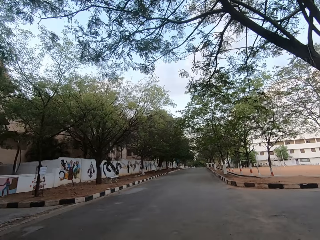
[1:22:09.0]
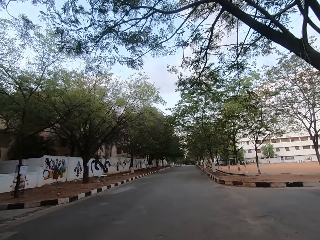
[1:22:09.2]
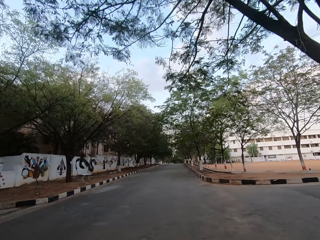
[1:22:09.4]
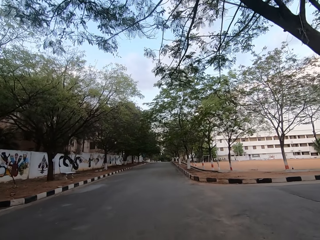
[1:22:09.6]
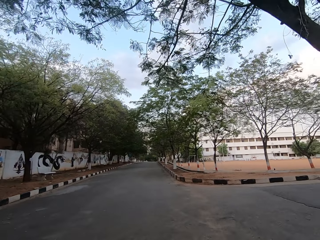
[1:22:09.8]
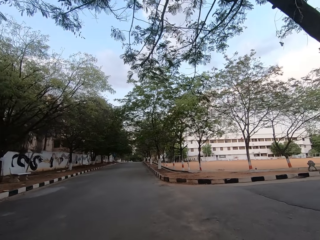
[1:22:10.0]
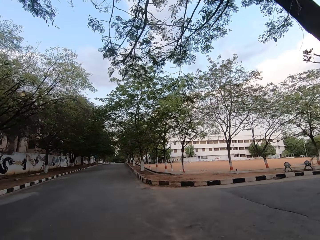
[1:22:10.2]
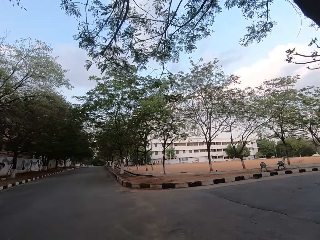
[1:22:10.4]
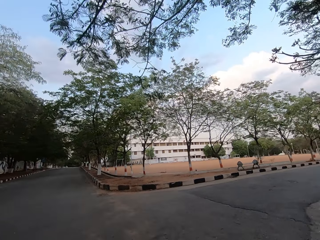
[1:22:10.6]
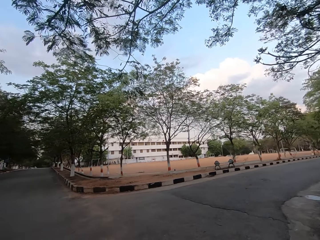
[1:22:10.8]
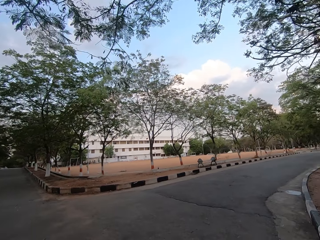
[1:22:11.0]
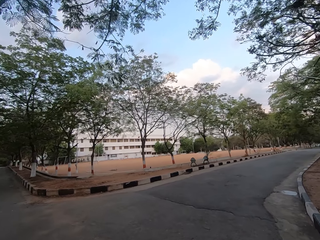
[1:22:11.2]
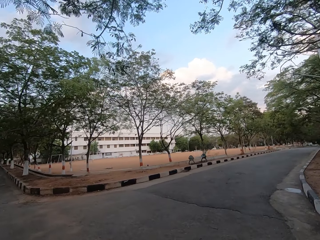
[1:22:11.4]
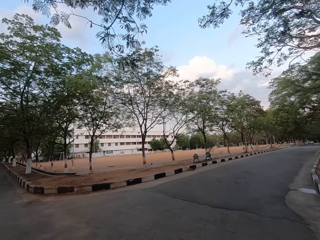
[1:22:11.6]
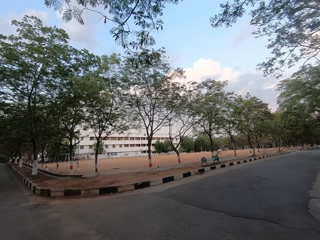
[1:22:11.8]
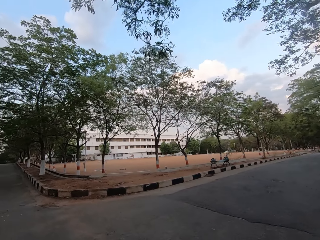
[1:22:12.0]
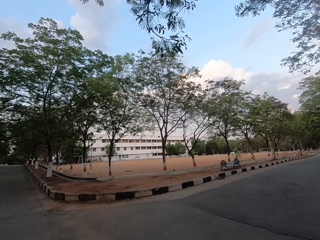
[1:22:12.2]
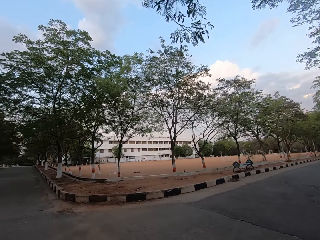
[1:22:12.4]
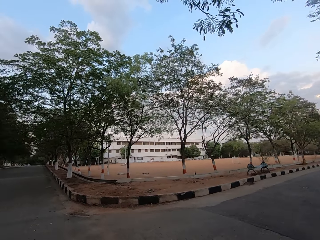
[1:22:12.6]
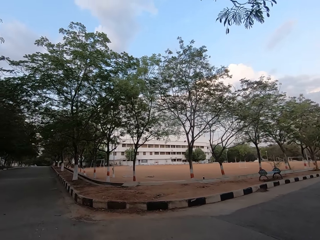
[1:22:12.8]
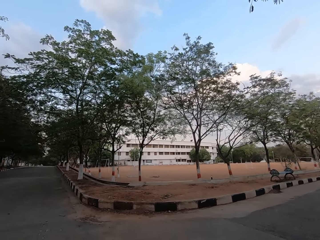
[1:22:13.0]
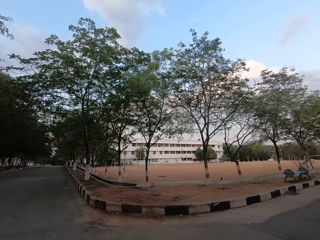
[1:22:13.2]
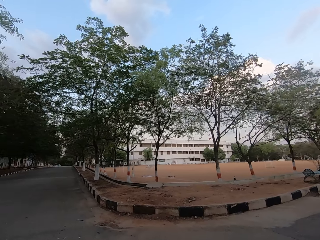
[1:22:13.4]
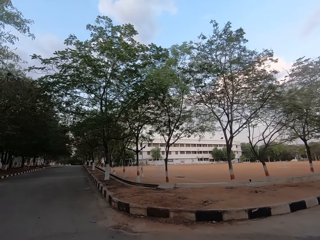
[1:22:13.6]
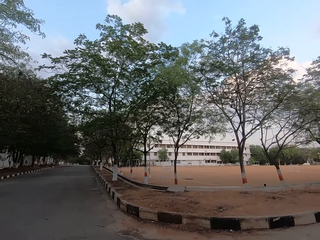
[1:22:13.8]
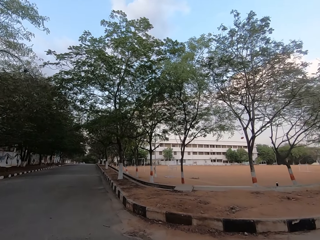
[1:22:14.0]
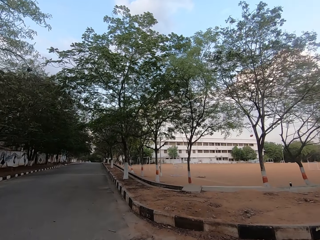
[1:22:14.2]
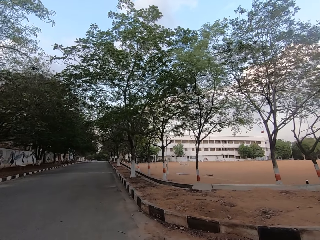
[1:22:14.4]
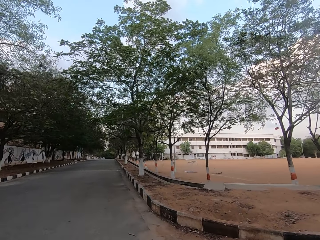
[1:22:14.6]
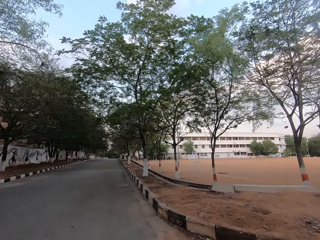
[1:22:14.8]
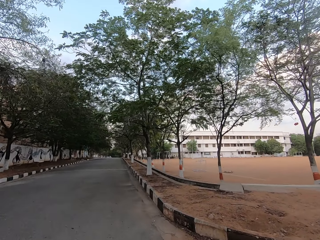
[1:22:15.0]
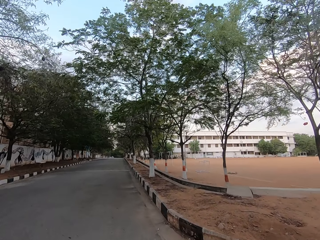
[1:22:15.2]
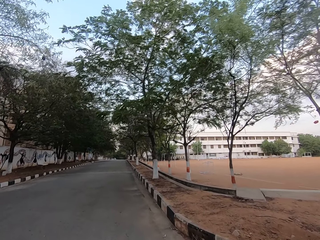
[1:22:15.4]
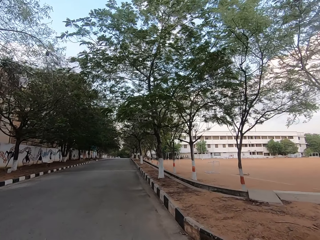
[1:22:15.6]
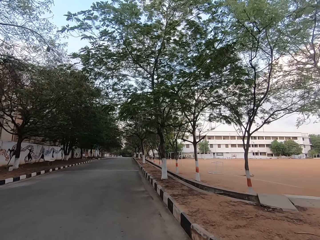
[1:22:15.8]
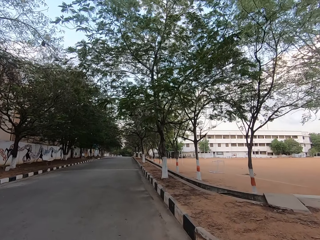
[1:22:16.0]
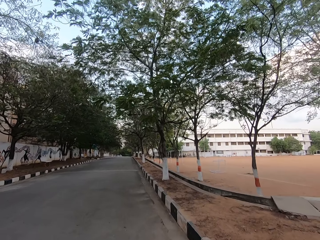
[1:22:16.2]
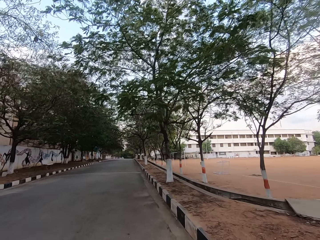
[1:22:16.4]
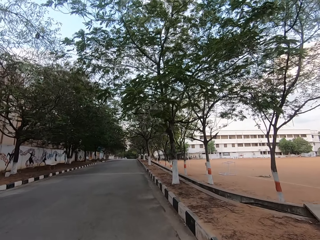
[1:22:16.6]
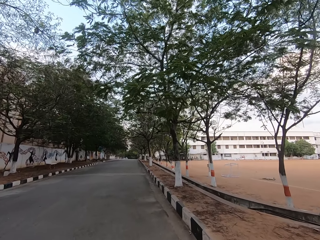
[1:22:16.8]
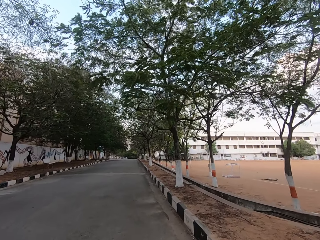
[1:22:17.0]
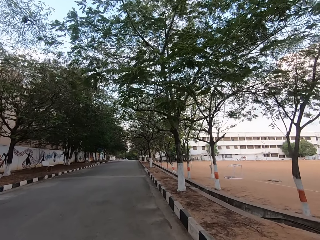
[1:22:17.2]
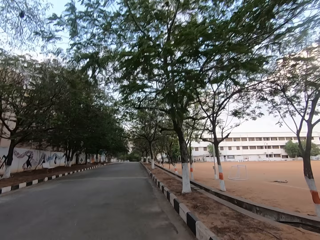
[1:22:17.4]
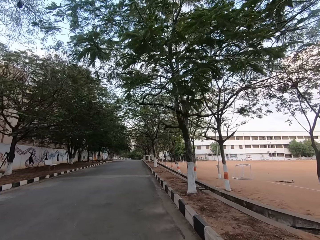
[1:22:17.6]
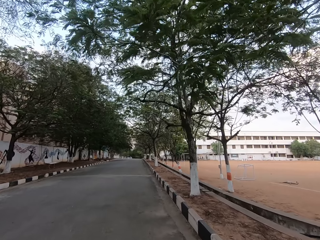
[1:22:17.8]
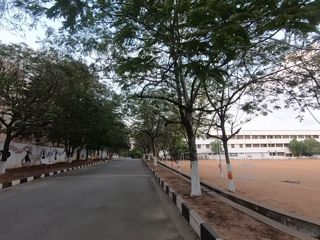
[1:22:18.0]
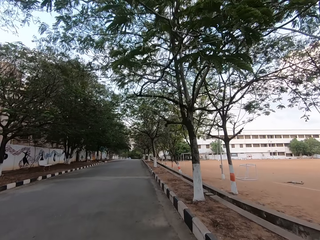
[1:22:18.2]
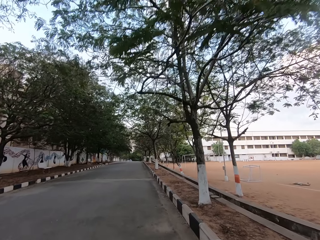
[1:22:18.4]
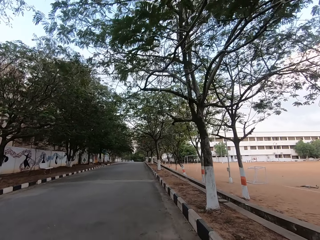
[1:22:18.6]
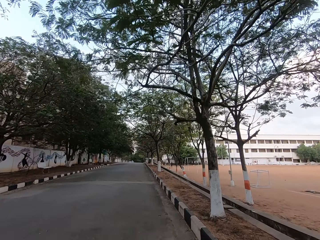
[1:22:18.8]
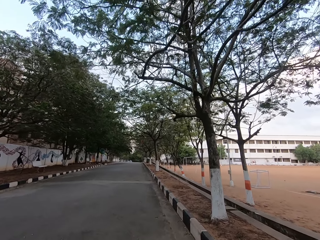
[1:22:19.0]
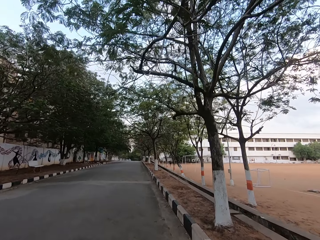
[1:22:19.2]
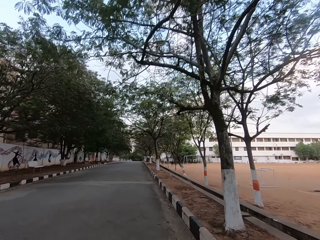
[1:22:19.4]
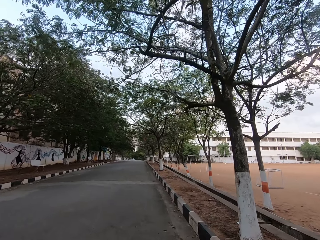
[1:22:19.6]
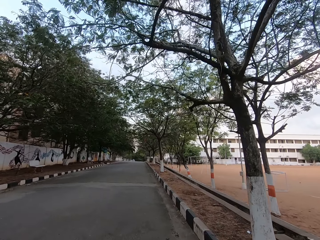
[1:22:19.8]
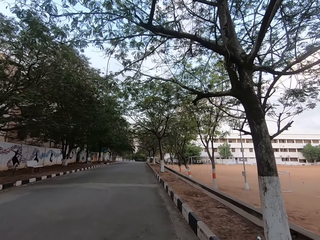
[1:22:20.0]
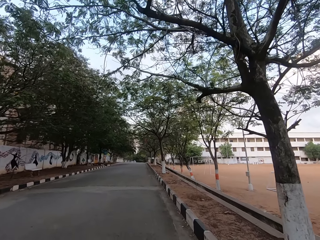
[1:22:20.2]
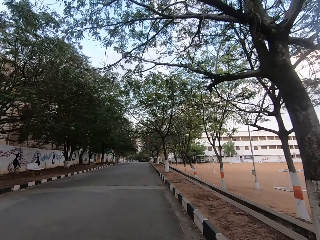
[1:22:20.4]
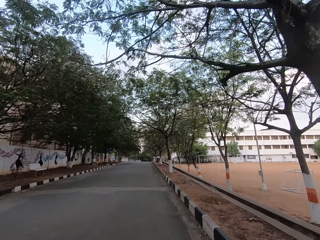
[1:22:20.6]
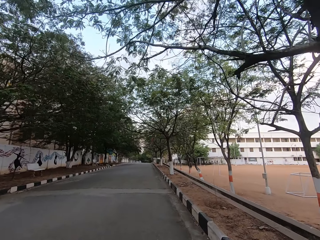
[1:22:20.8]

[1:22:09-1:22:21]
The camera wearer looks on the field.

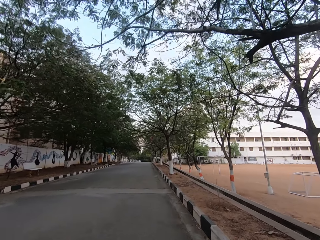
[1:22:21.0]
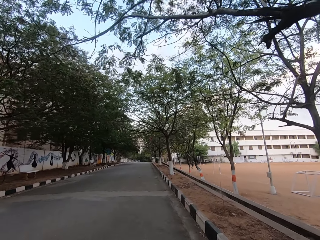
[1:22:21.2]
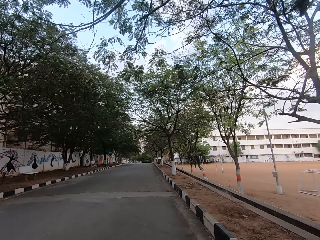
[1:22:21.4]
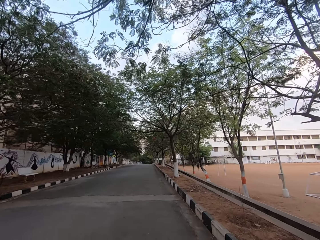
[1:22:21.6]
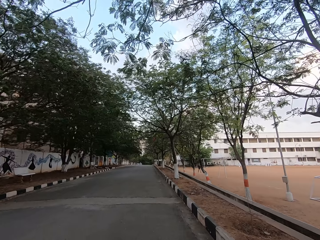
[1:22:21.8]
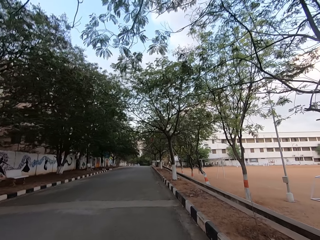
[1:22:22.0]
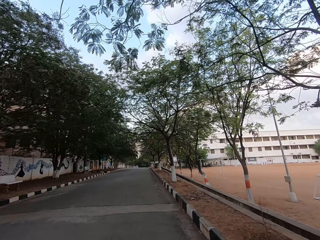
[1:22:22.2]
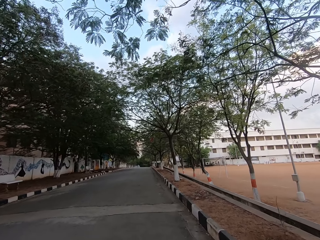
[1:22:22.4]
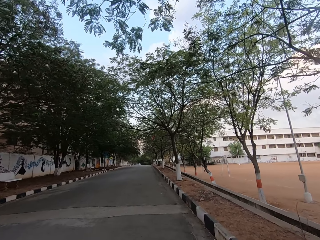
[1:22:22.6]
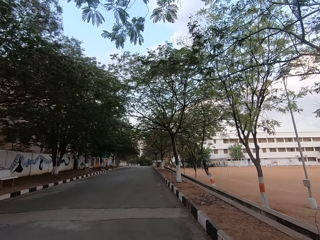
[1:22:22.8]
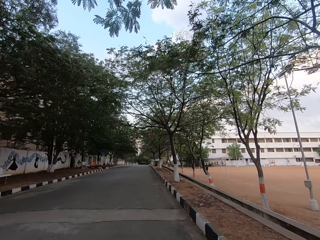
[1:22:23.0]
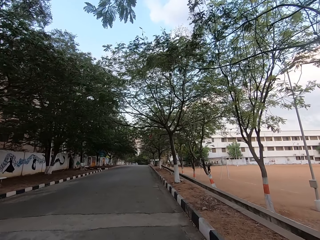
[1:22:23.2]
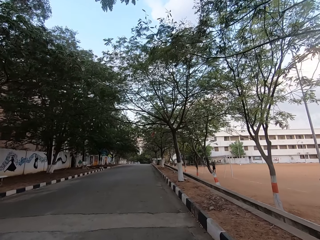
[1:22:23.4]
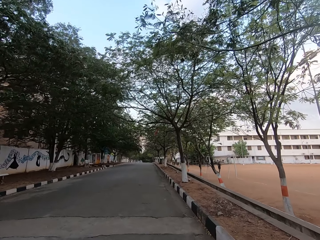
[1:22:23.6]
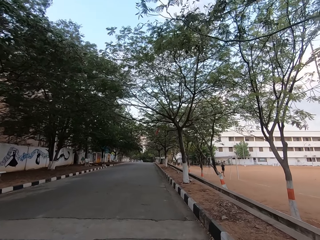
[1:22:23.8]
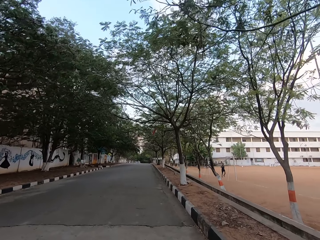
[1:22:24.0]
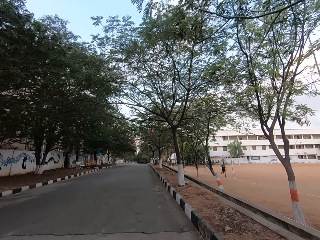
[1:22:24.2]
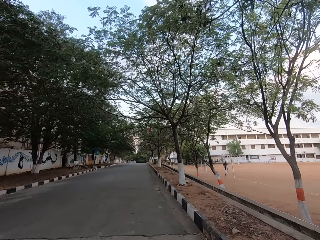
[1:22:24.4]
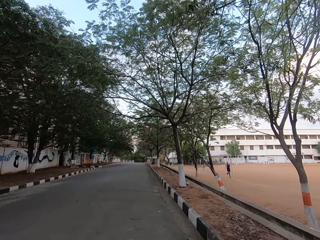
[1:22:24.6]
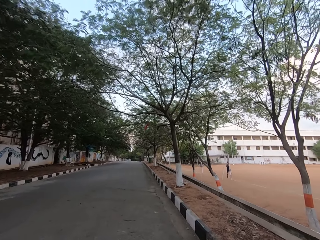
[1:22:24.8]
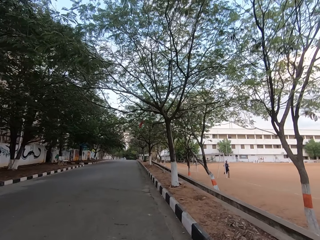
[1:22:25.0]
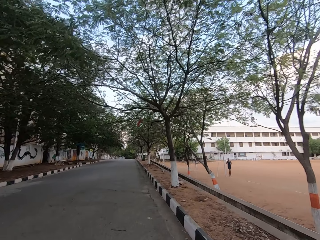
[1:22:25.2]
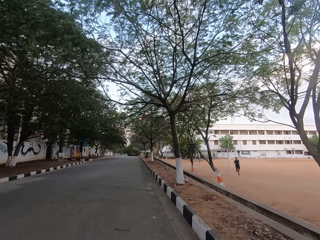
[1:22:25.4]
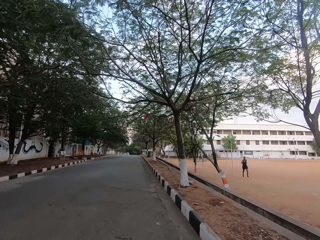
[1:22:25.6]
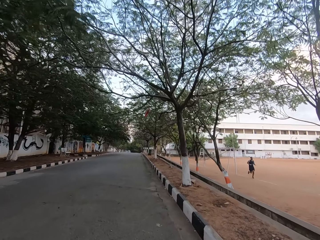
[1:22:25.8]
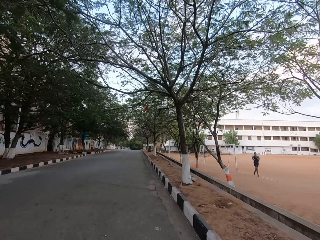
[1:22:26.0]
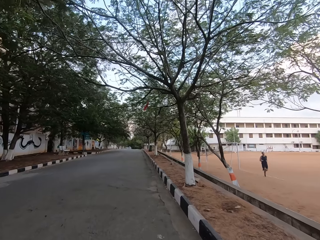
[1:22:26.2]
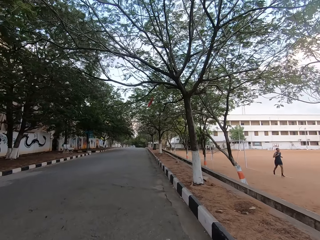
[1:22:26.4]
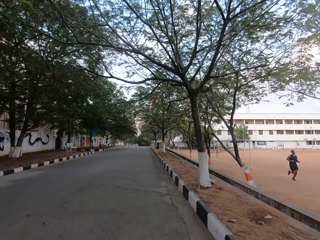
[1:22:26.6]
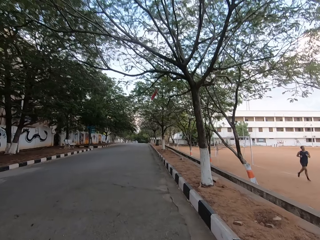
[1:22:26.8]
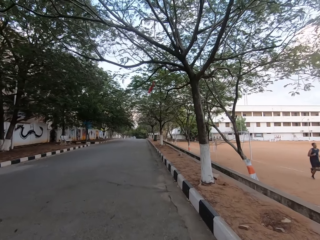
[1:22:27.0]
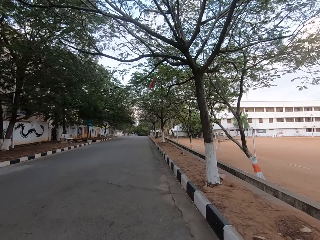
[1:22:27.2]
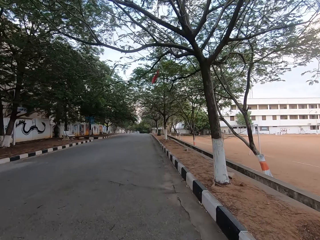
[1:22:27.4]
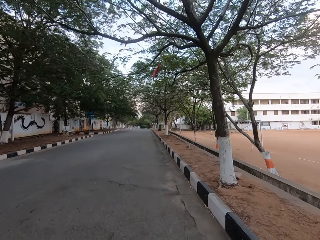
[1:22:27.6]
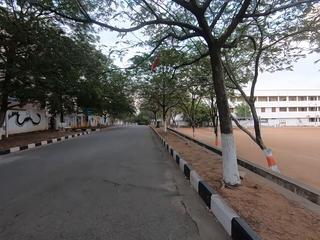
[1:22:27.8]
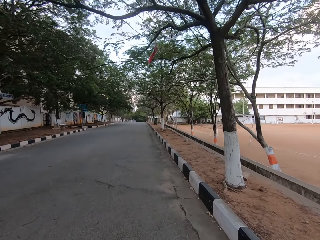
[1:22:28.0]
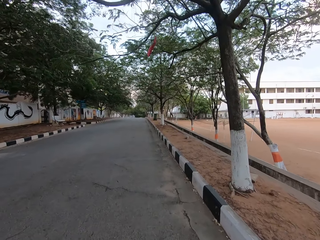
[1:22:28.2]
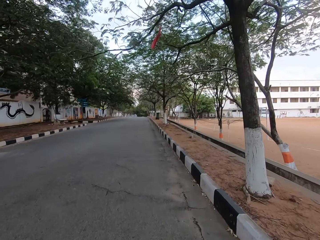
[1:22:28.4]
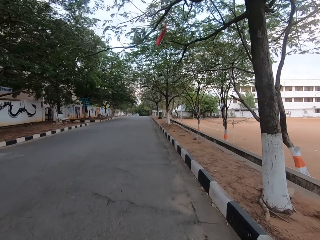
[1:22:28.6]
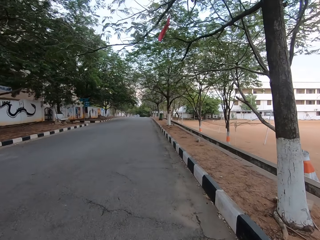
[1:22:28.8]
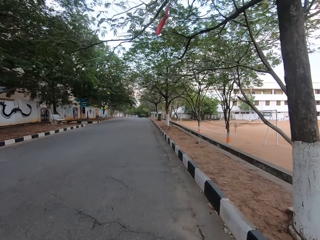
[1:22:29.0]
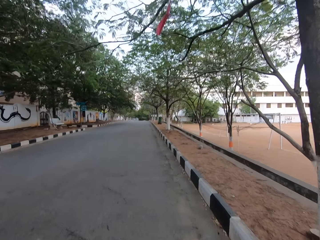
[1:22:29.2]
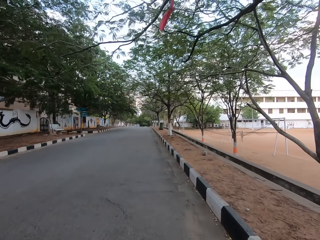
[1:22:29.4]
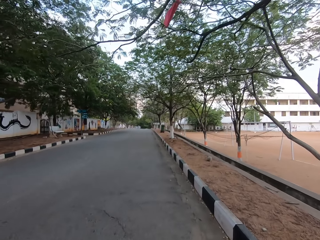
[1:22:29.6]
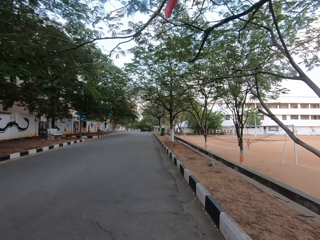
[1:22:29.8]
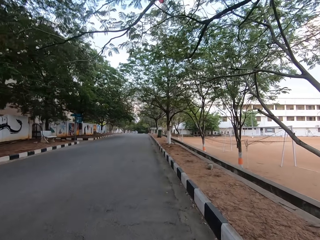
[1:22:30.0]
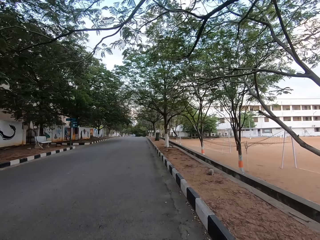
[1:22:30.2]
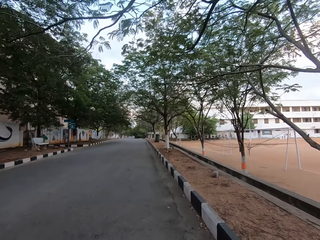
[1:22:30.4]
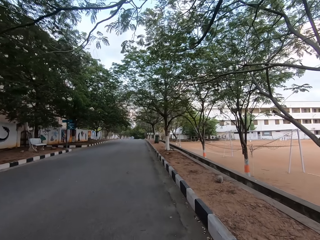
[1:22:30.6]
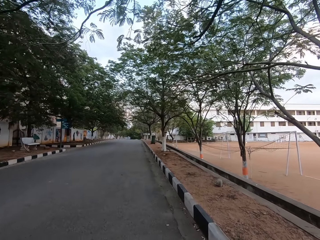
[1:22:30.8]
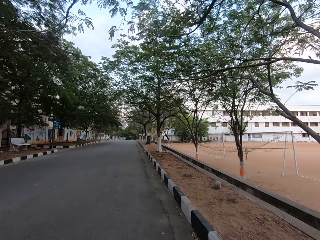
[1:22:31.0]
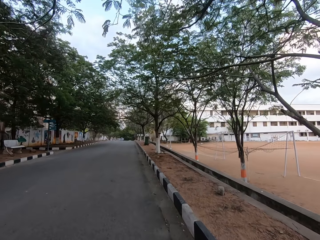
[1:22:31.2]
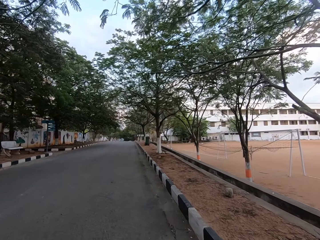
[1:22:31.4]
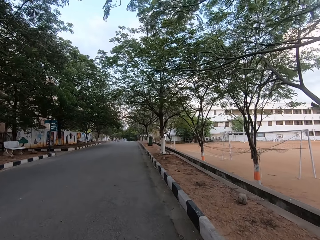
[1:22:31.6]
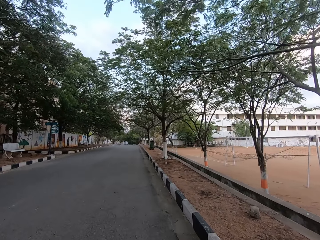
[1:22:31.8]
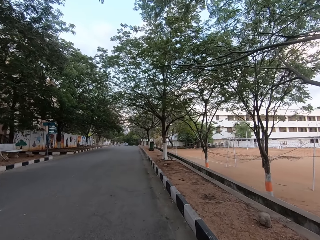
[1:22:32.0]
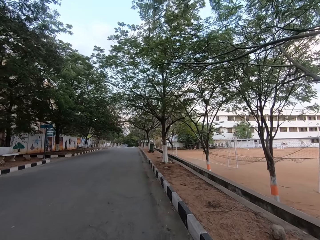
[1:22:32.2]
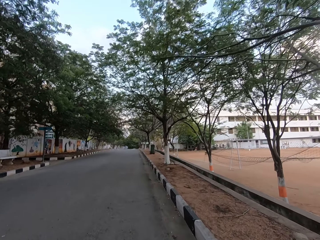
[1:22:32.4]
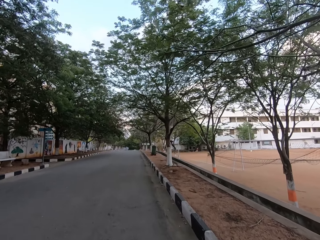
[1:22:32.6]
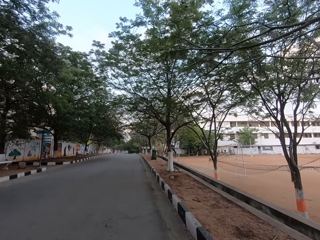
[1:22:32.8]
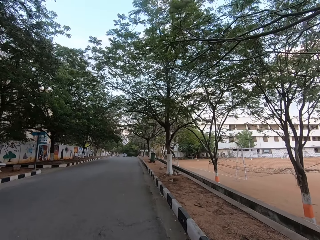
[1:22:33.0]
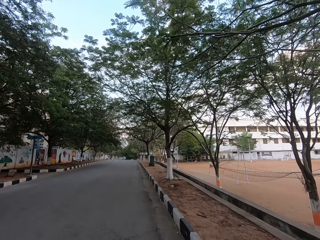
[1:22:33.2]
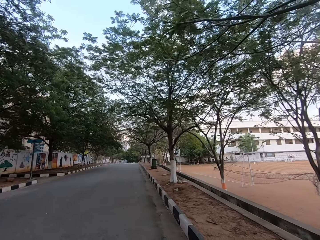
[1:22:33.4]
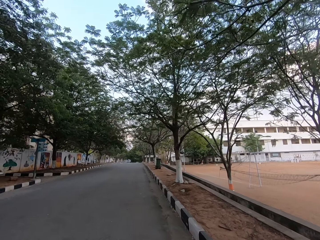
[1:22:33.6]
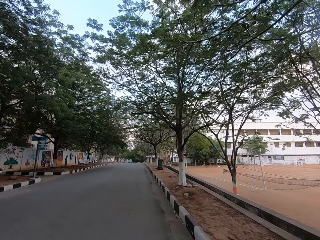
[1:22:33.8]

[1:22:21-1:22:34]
A man runs on a football pitch.
